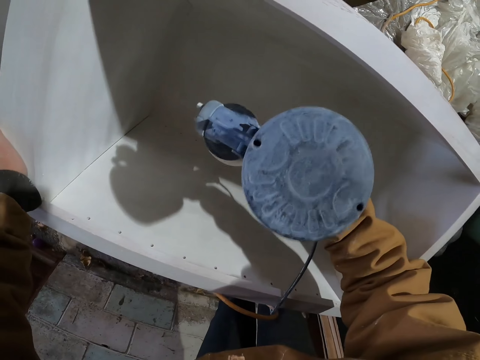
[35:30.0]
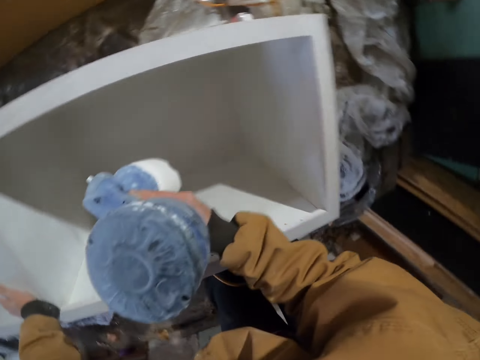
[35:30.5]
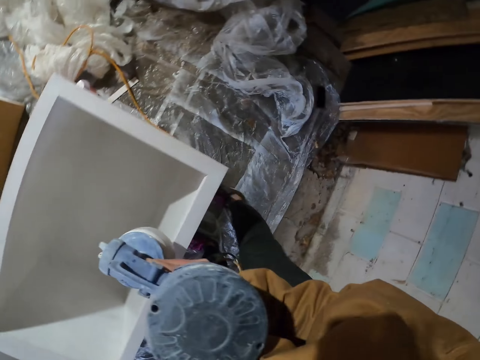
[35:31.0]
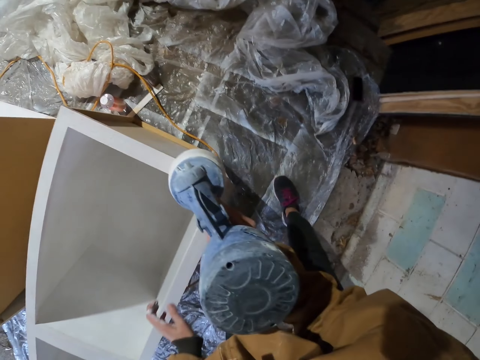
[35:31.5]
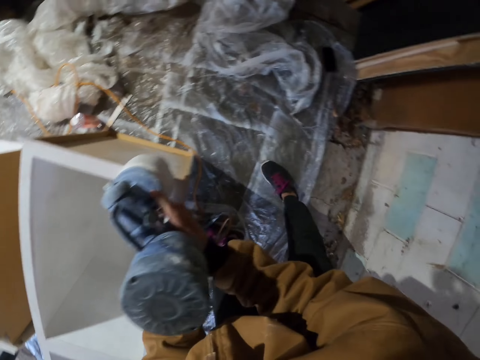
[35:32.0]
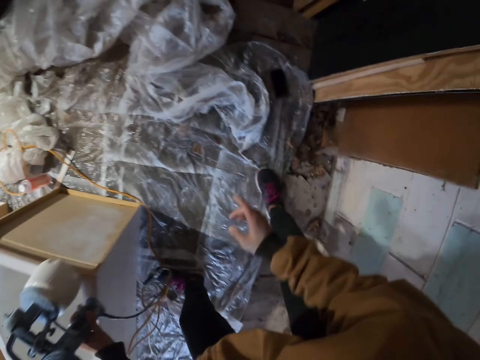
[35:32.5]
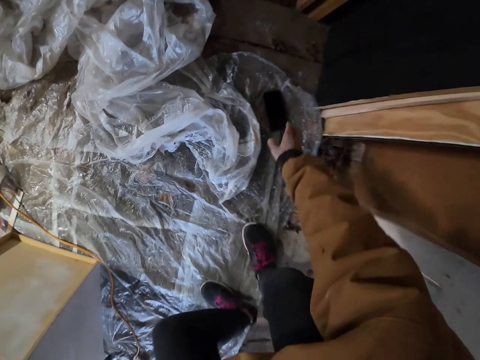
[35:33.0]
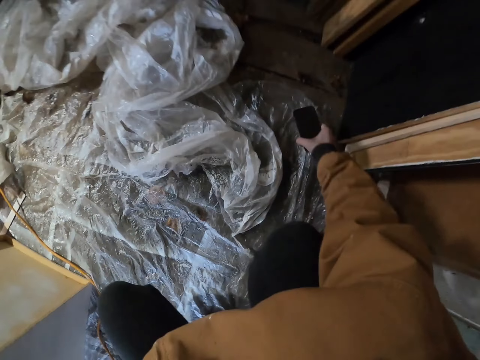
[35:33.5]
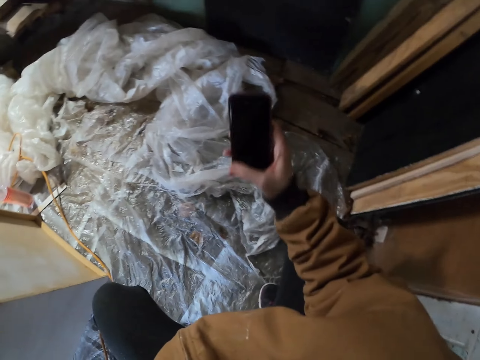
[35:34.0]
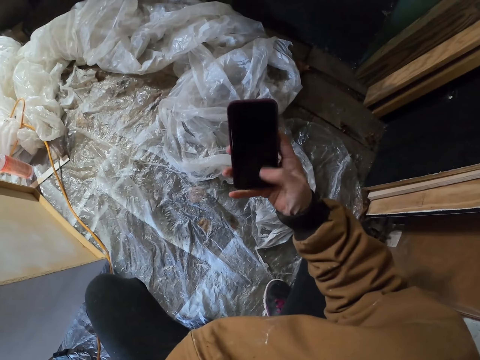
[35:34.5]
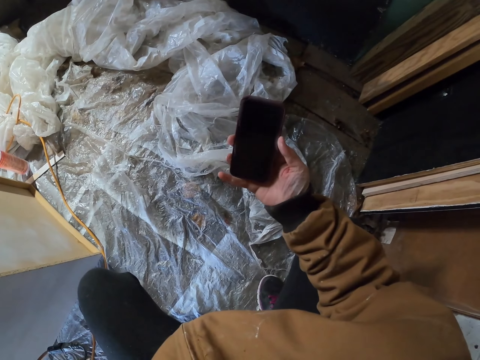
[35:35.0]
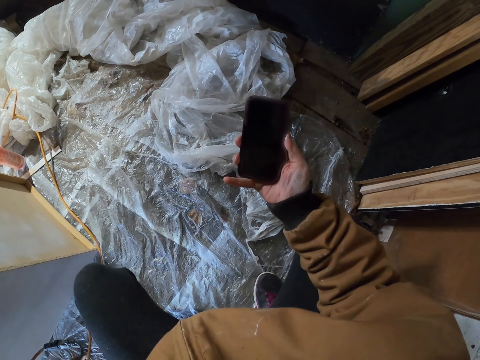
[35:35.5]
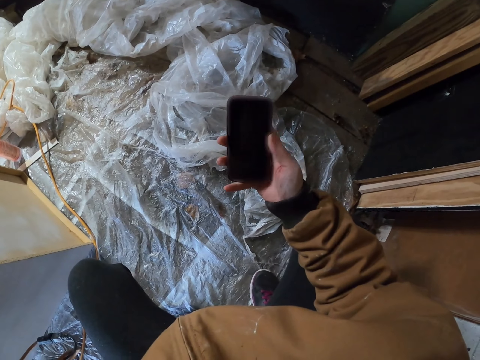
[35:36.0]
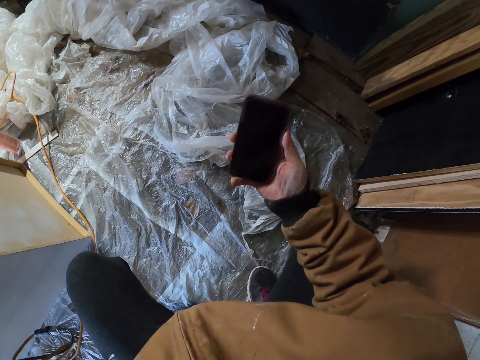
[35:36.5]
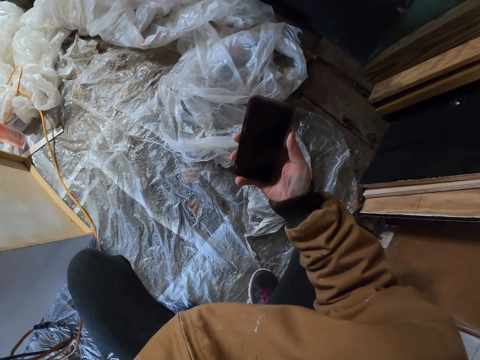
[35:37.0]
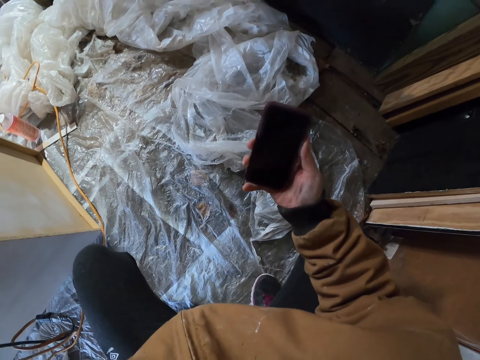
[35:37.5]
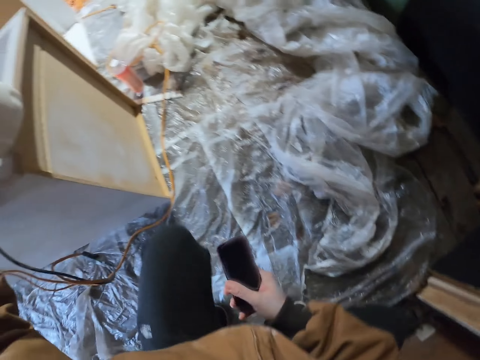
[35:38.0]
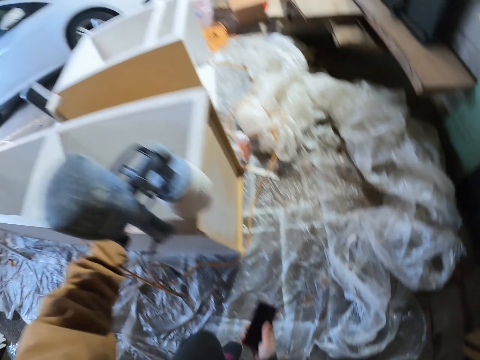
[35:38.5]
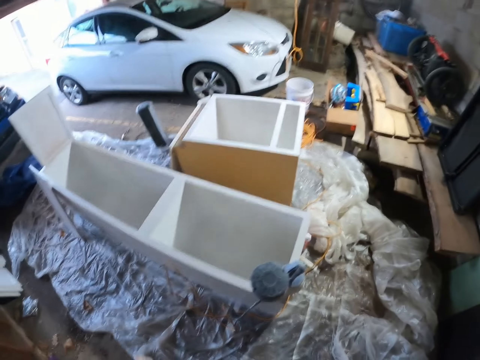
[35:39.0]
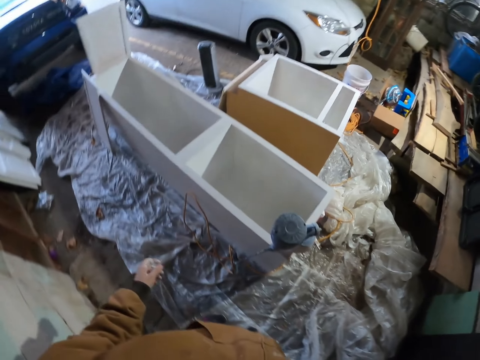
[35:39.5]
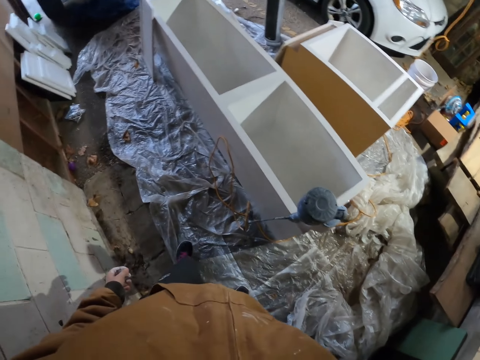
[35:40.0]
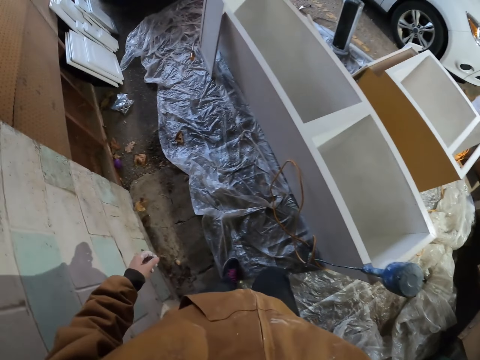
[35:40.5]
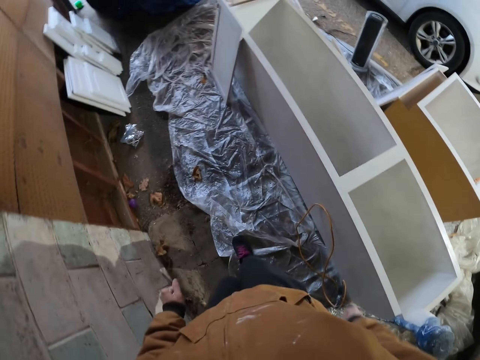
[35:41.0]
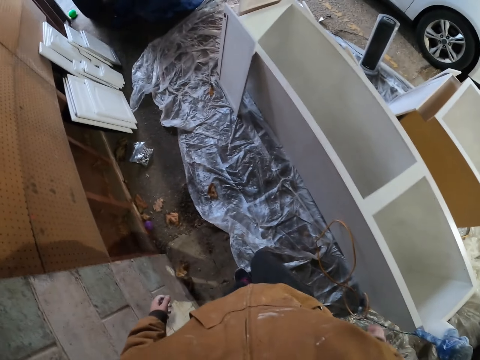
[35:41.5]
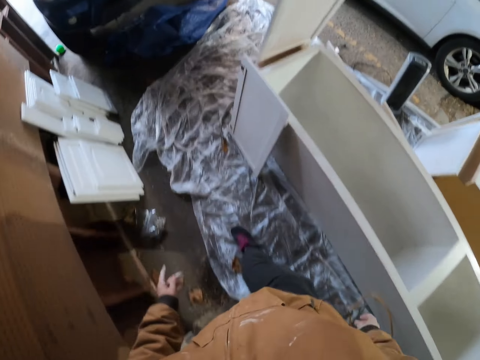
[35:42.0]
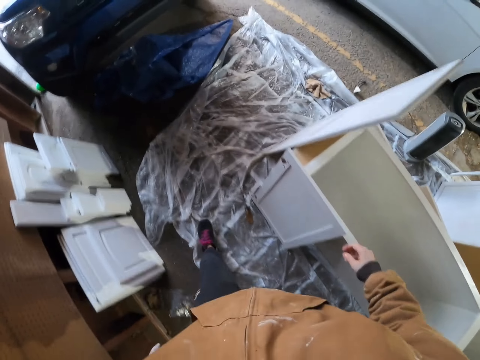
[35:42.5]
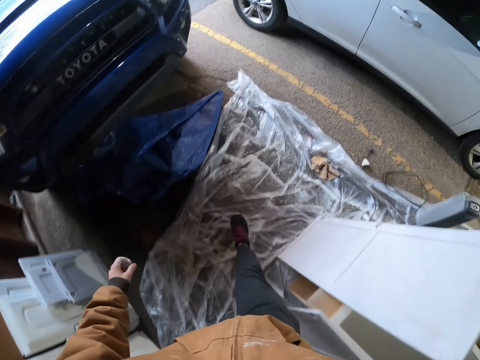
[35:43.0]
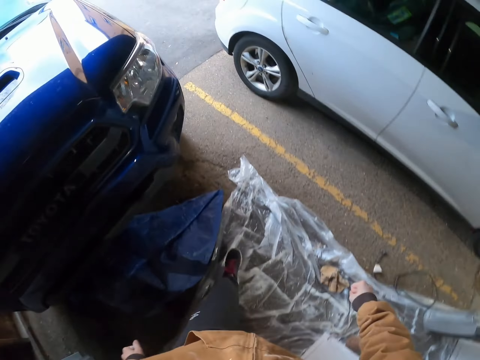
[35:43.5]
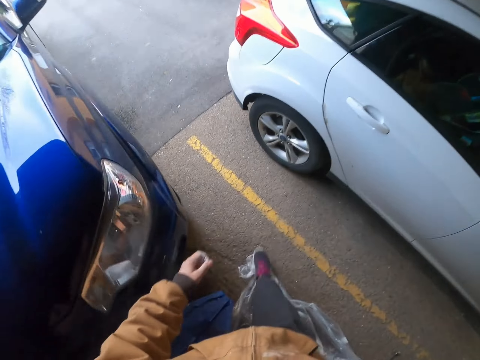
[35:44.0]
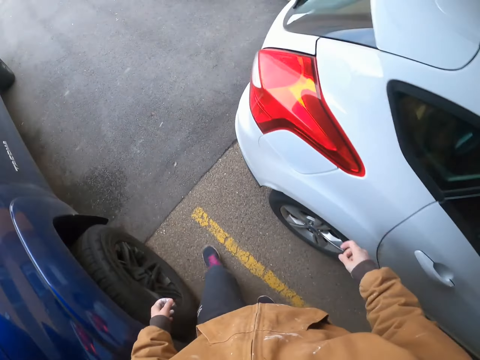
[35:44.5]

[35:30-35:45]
The camera wearer puts the paint machine to the left hand. They pick up the phone. They stand and walk around.

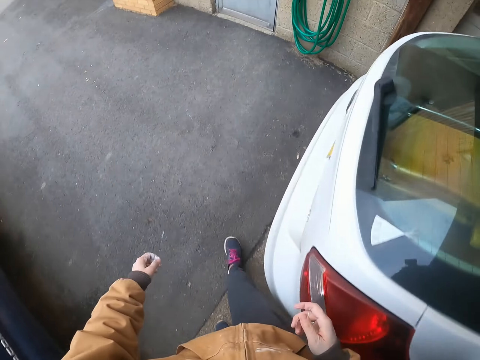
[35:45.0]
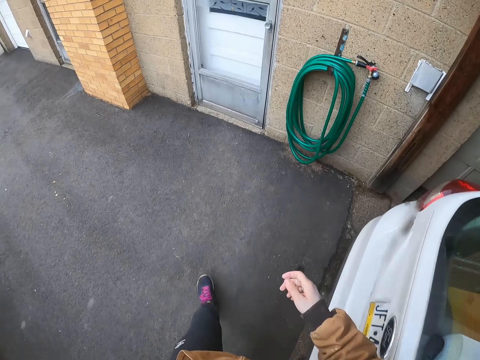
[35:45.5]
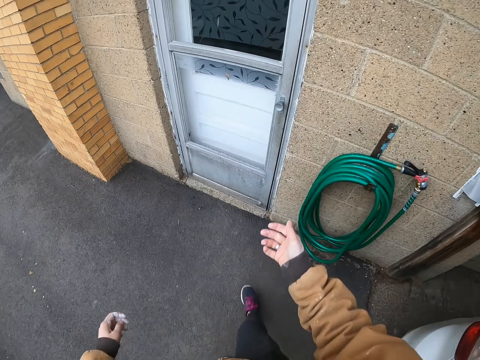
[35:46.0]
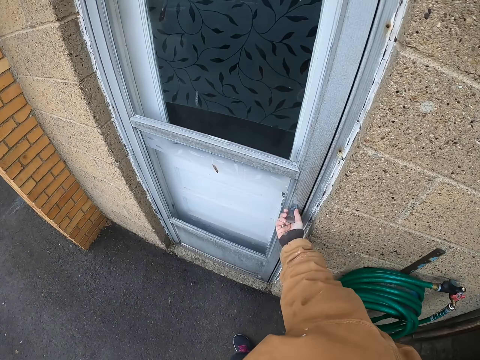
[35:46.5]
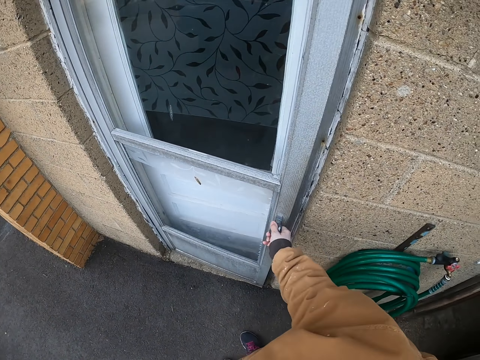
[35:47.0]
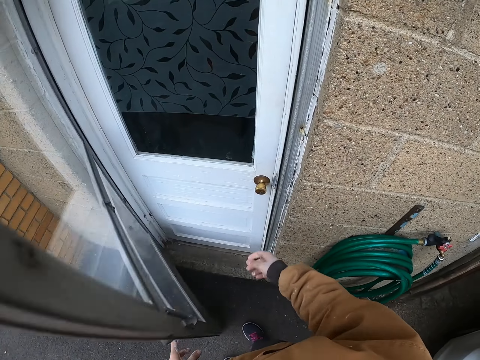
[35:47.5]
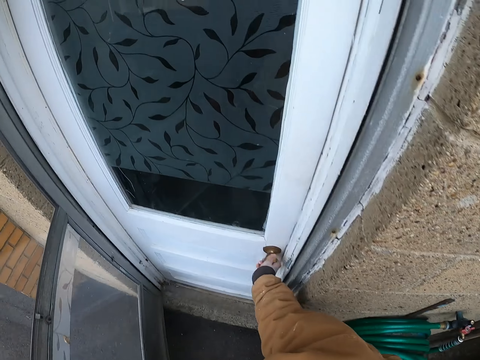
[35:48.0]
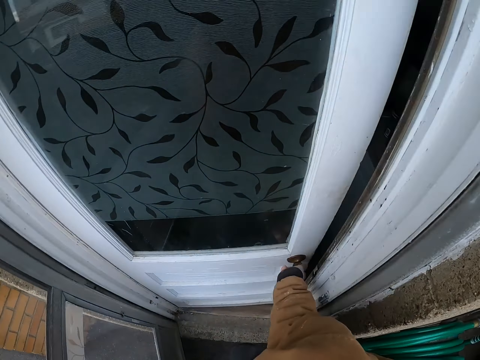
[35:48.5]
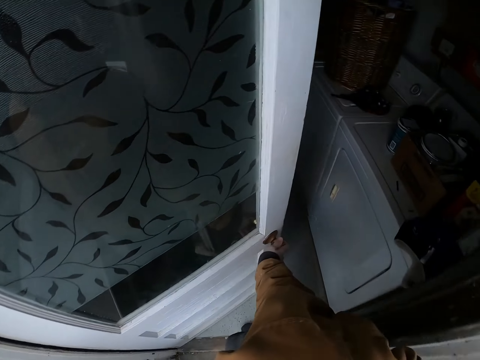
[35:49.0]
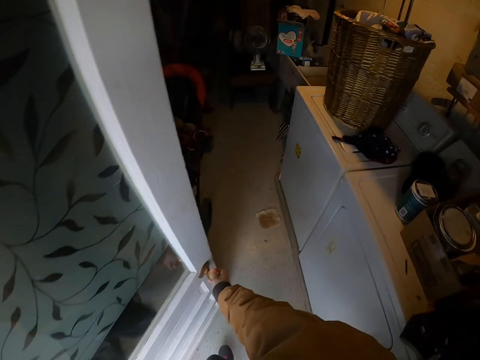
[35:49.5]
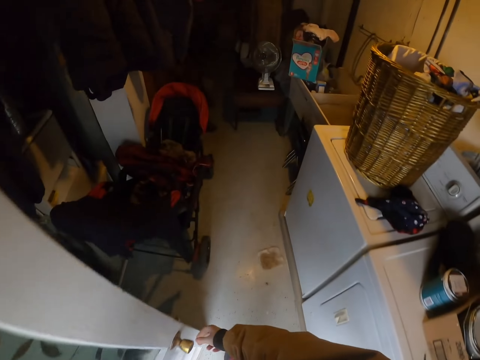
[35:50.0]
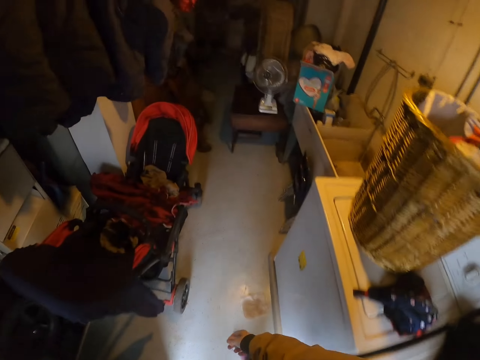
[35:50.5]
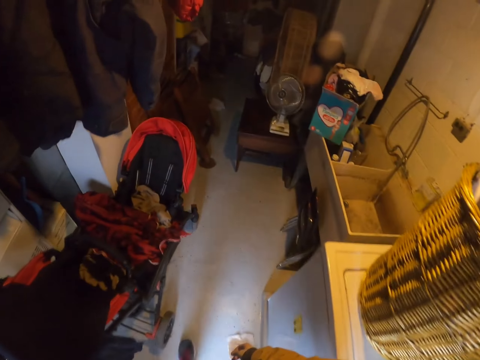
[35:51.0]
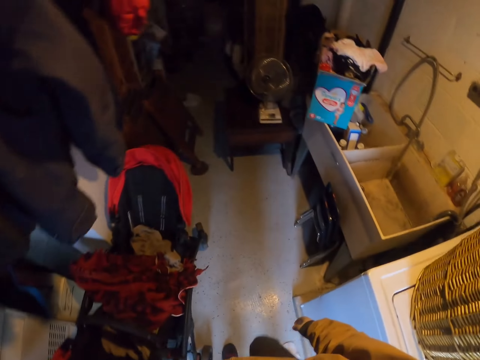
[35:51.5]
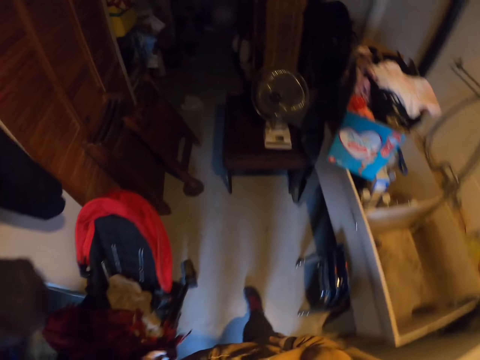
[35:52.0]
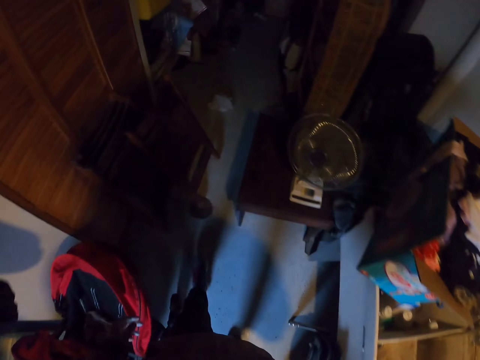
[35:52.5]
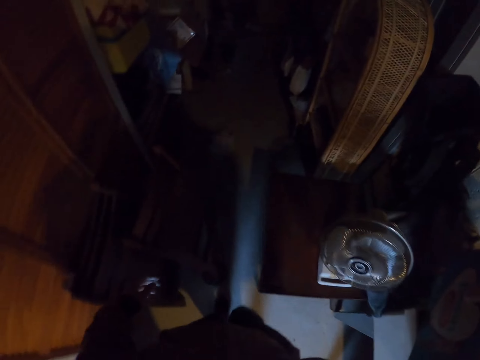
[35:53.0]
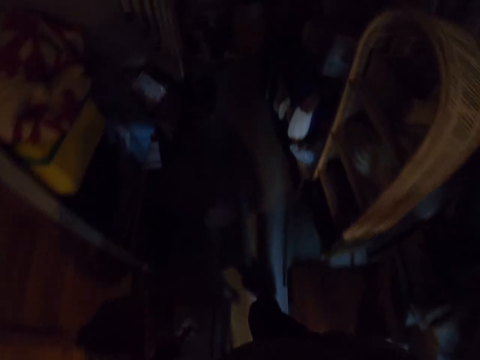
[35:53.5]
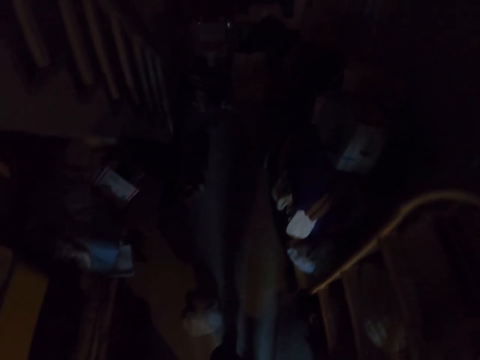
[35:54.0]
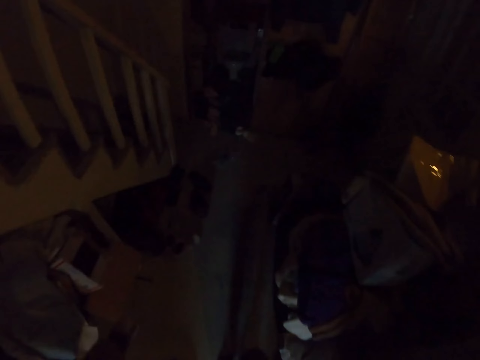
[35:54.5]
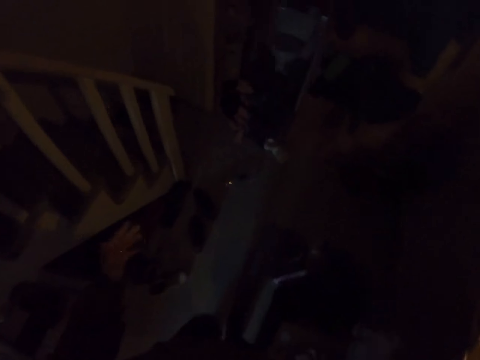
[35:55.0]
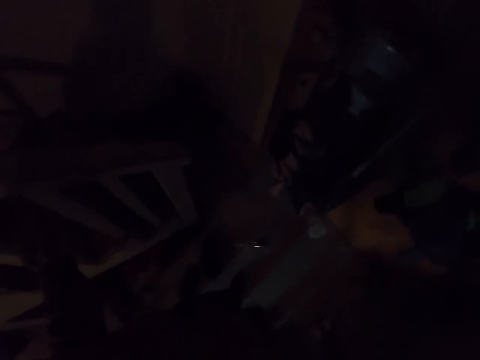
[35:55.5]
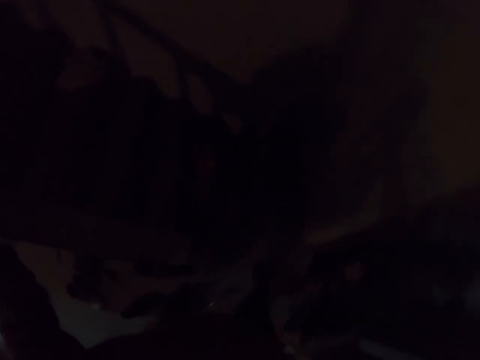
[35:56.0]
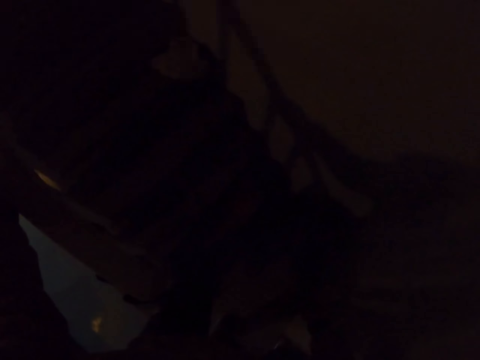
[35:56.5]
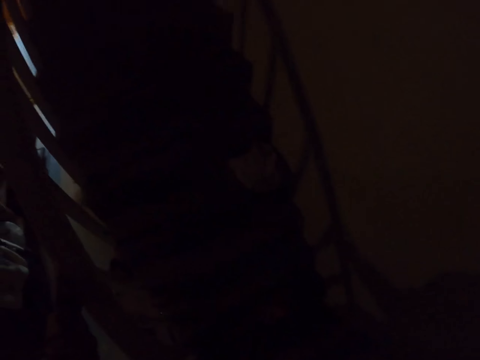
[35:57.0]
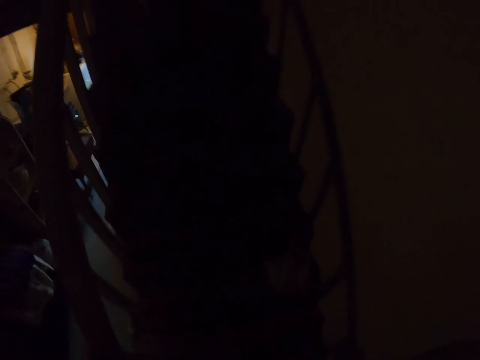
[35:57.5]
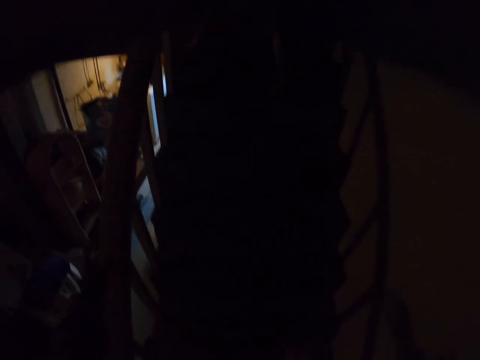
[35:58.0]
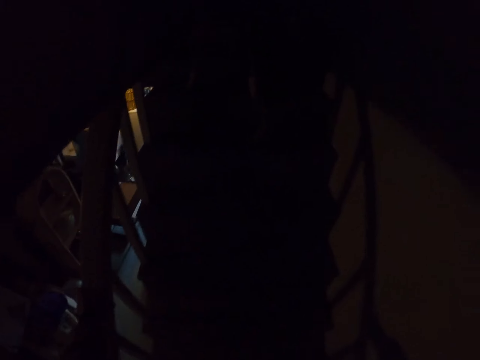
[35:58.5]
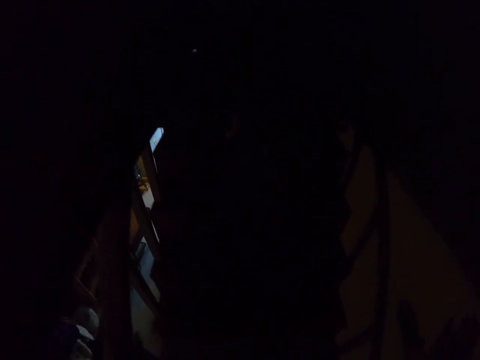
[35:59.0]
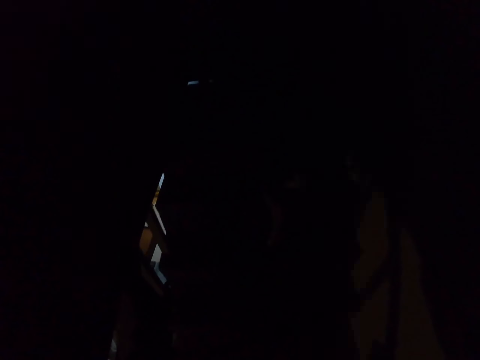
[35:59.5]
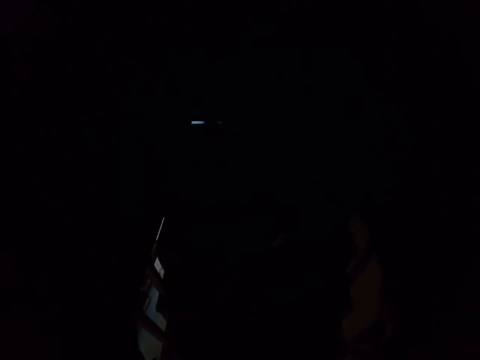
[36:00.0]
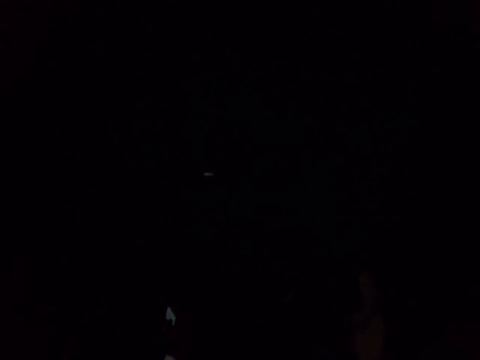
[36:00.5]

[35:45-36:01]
The camera wearer opens the door. They open the door again. They walk around. They walk upstairs.
